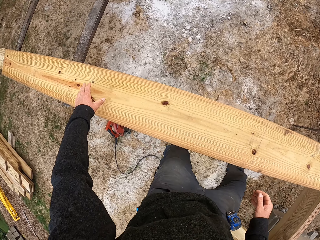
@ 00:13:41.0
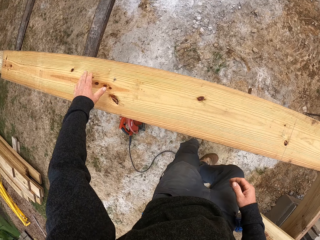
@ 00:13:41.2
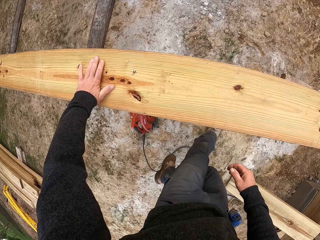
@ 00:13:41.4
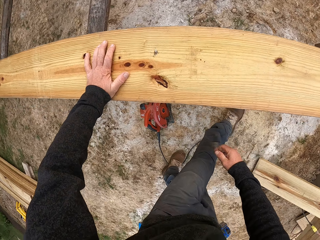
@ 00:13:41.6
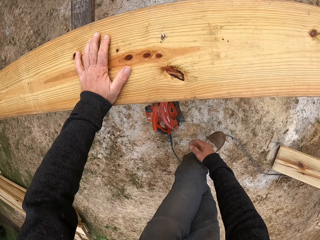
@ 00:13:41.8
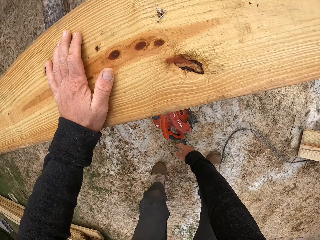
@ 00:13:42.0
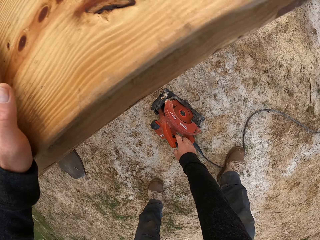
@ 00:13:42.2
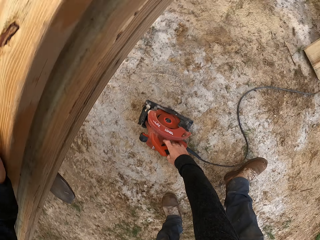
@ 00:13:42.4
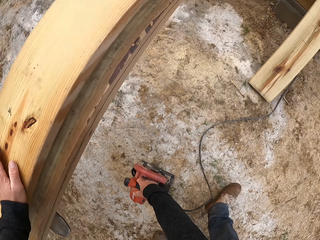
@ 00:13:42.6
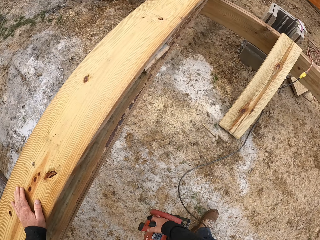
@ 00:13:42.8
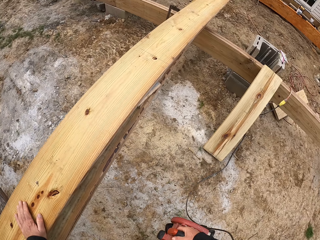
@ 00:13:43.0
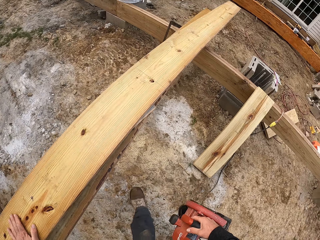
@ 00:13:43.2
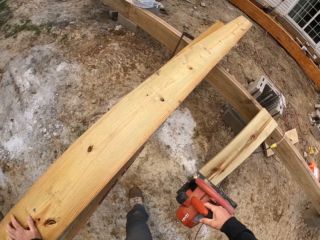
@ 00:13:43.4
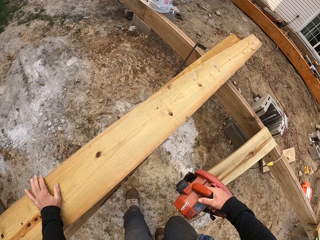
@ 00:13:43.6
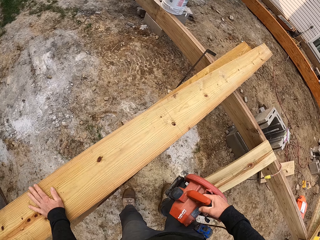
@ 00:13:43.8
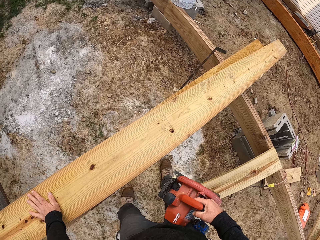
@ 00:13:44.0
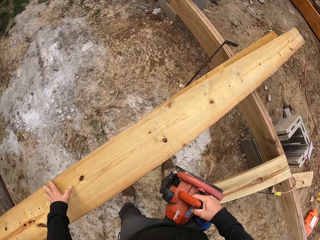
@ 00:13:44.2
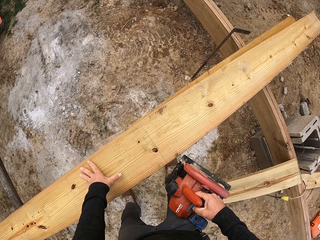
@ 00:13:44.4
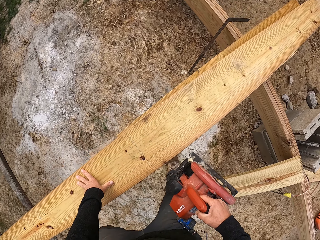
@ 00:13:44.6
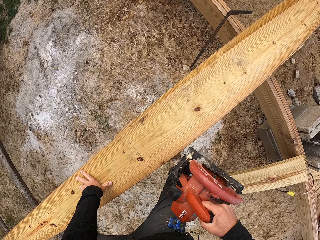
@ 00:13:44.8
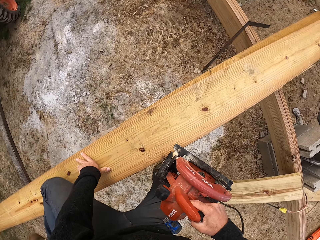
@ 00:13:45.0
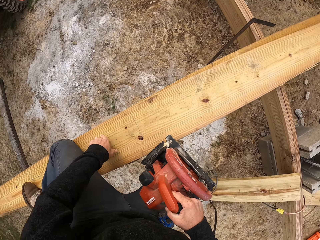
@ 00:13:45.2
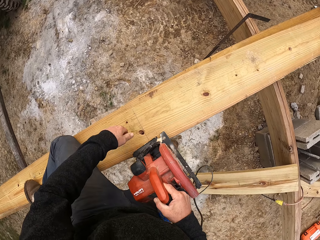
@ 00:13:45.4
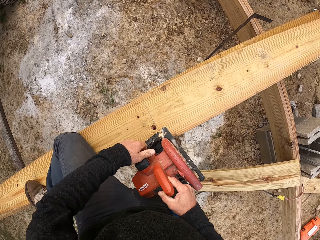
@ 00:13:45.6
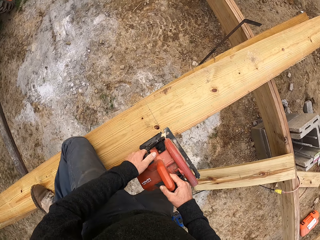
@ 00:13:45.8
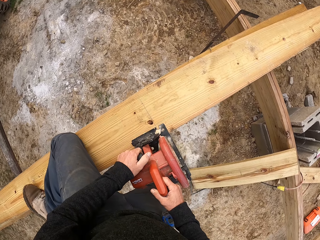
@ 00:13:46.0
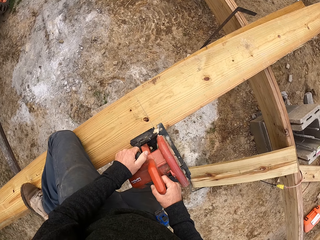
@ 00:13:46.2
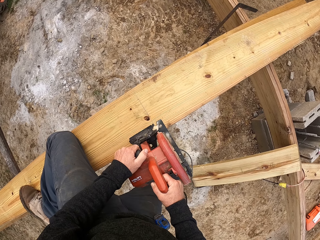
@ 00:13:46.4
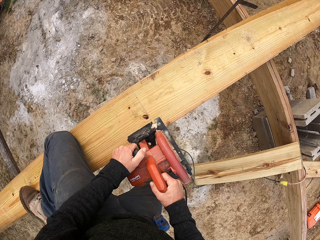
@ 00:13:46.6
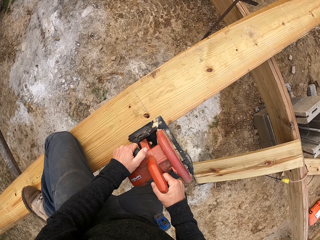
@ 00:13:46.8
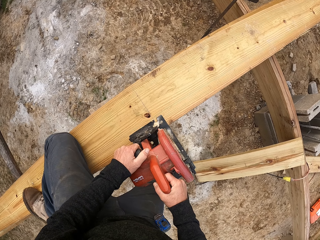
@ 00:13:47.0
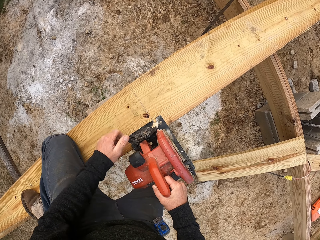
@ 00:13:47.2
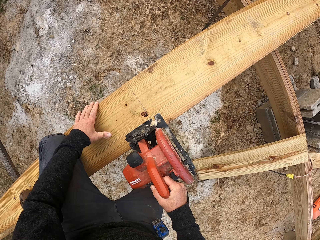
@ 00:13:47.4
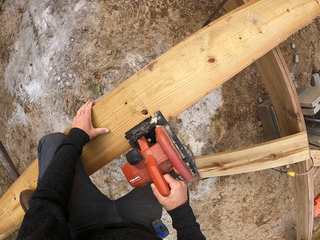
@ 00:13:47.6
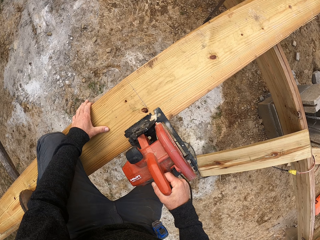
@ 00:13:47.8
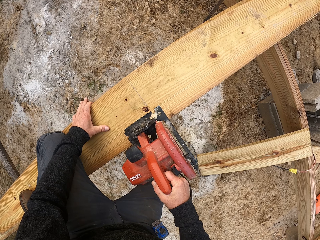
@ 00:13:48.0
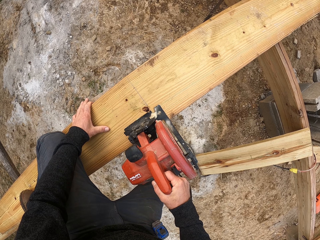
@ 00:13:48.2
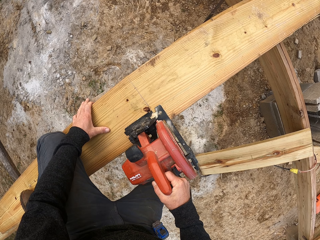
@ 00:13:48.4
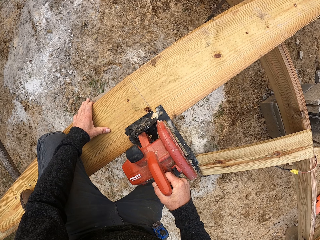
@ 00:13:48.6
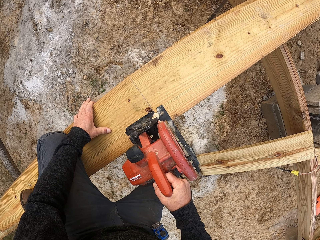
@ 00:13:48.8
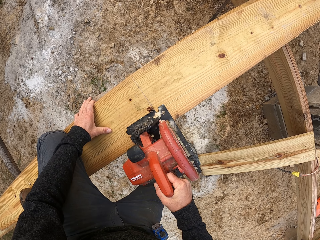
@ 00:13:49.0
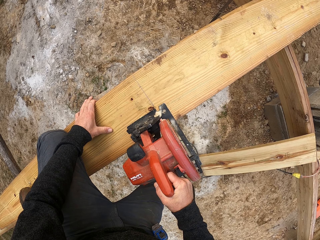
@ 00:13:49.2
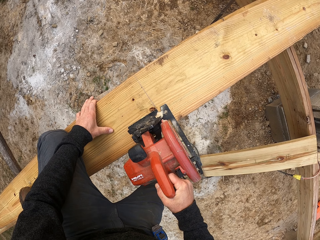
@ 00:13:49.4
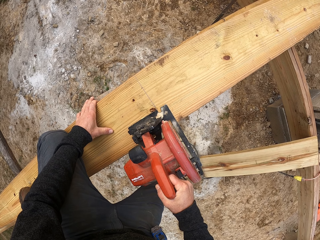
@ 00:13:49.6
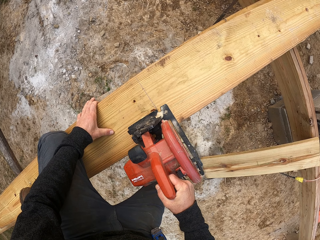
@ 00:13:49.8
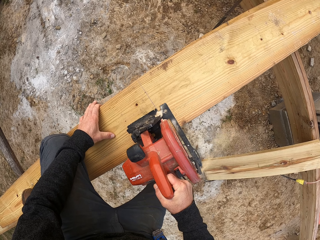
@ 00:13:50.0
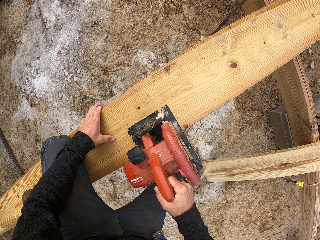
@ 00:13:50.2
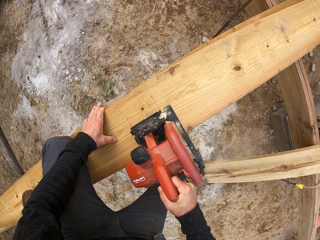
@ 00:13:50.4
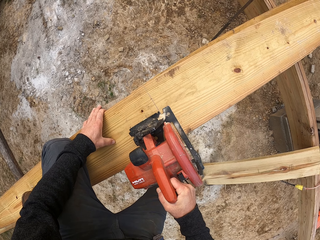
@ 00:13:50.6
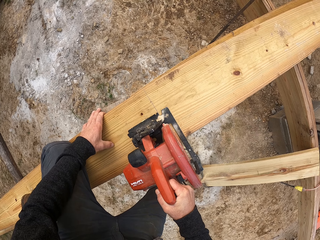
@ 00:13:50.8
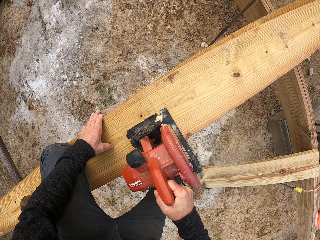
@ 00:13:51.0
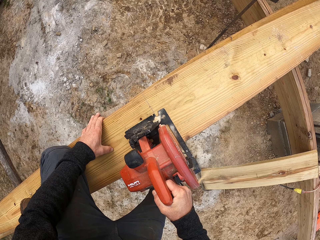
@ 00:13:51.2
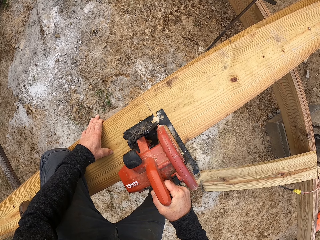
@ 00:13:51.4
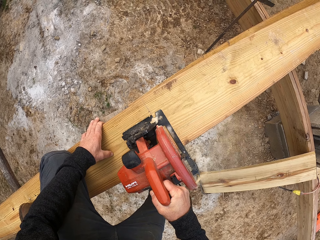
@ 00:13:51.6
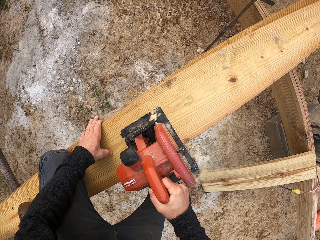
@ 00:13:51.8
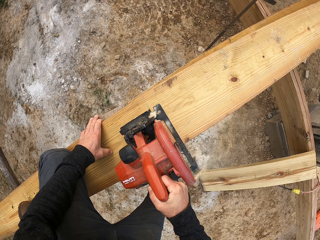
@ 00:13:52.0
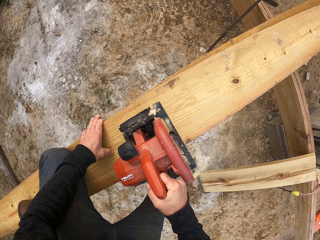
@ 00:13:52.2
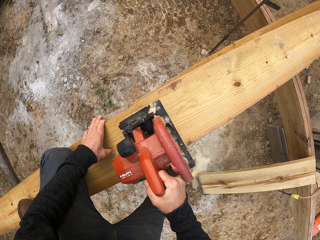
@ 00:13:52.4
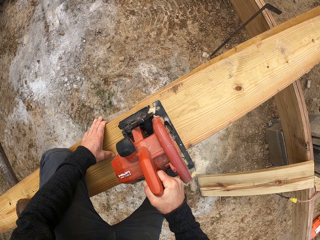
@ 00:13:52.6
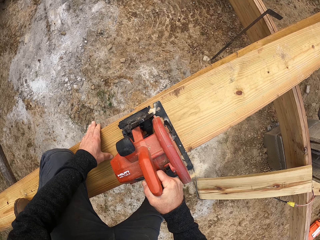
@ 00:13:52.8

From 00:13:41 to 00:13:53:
The camera wearer picks up the circular saw from the ground. They cut the piece of wood with a wood cutting machine. They put a hand on the wood. They cut the wood with the circular saw.

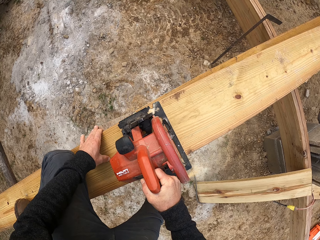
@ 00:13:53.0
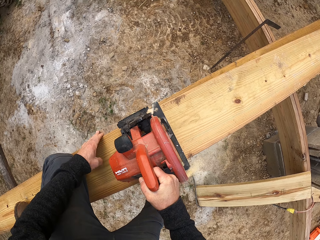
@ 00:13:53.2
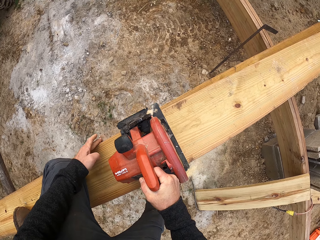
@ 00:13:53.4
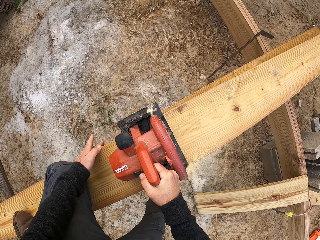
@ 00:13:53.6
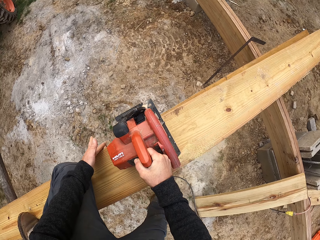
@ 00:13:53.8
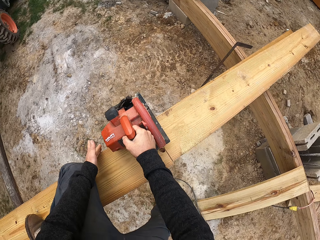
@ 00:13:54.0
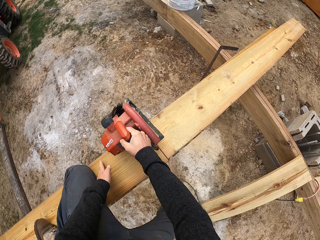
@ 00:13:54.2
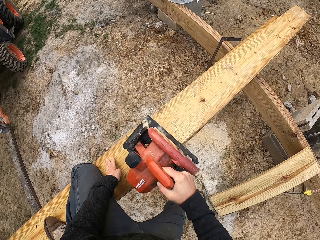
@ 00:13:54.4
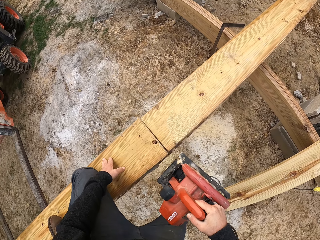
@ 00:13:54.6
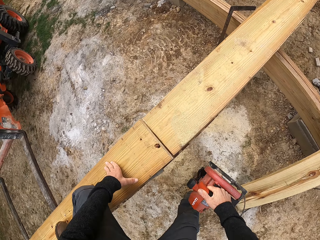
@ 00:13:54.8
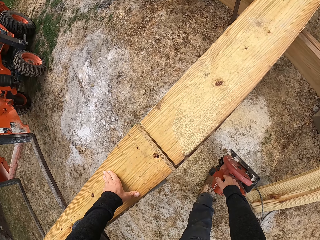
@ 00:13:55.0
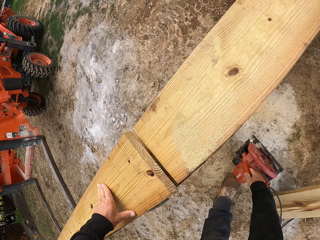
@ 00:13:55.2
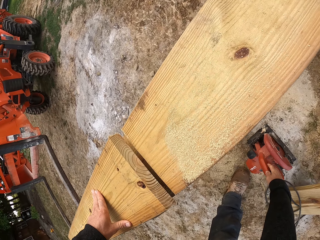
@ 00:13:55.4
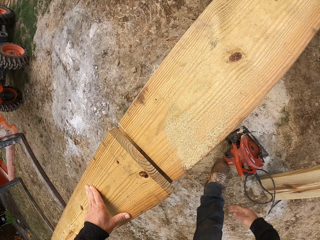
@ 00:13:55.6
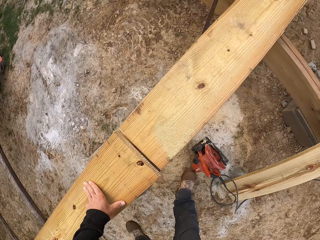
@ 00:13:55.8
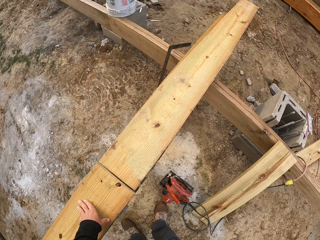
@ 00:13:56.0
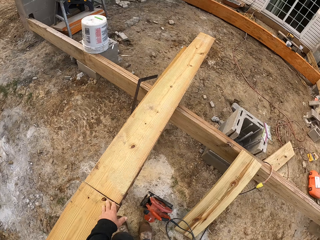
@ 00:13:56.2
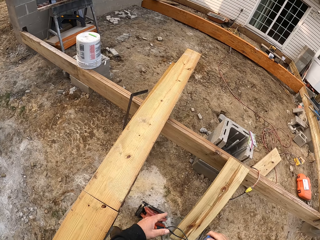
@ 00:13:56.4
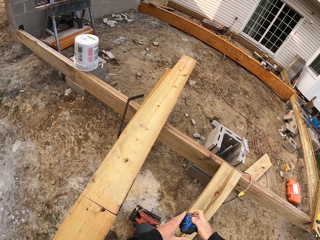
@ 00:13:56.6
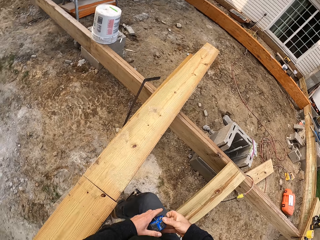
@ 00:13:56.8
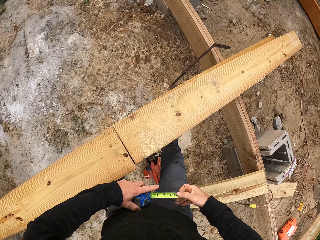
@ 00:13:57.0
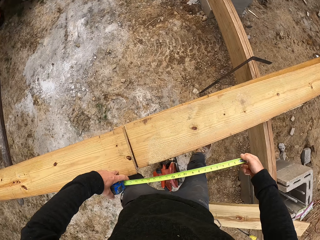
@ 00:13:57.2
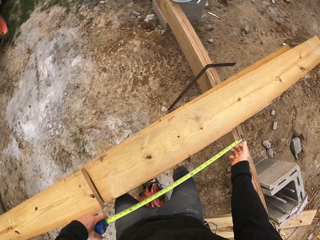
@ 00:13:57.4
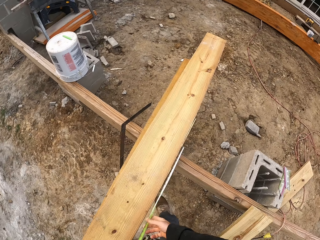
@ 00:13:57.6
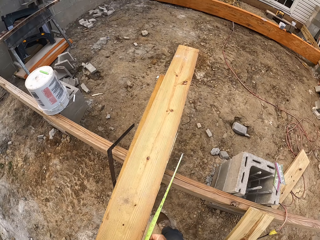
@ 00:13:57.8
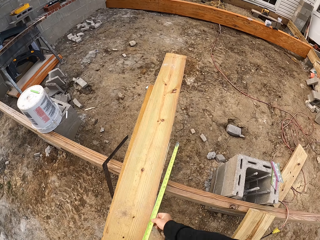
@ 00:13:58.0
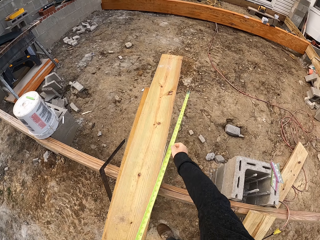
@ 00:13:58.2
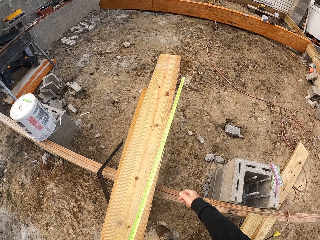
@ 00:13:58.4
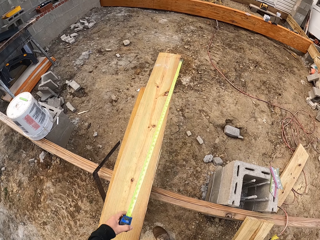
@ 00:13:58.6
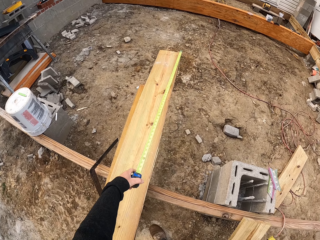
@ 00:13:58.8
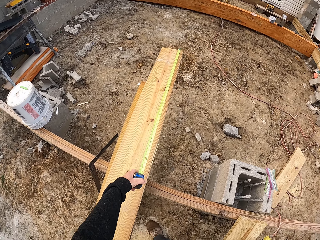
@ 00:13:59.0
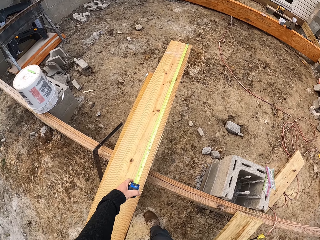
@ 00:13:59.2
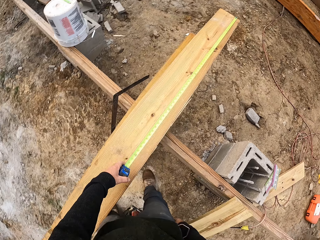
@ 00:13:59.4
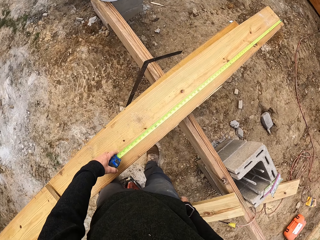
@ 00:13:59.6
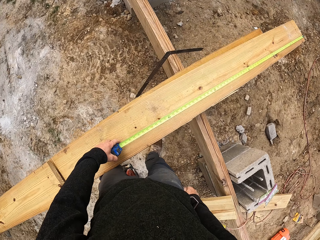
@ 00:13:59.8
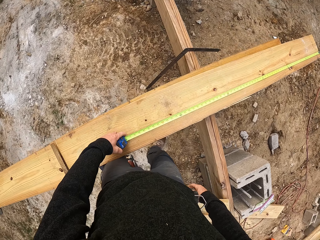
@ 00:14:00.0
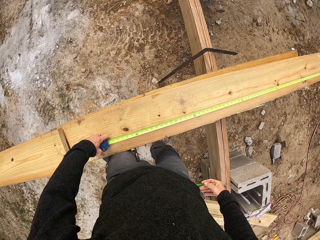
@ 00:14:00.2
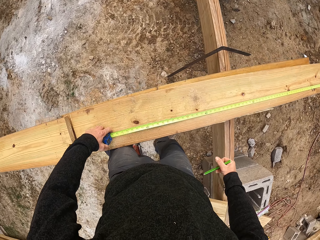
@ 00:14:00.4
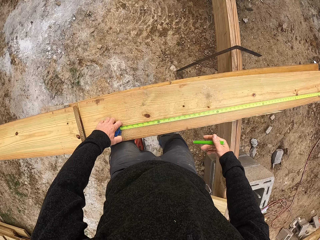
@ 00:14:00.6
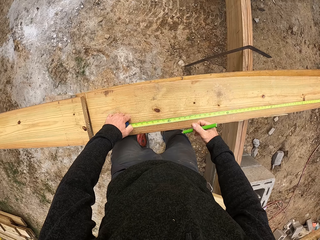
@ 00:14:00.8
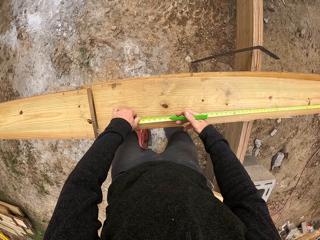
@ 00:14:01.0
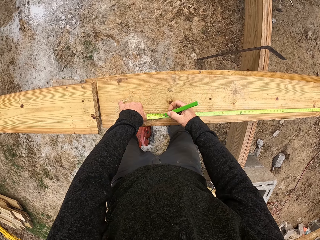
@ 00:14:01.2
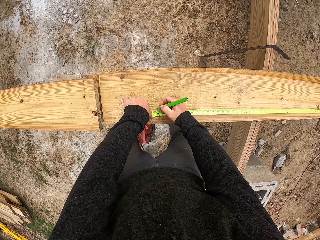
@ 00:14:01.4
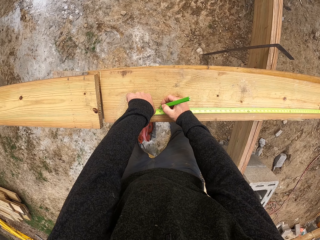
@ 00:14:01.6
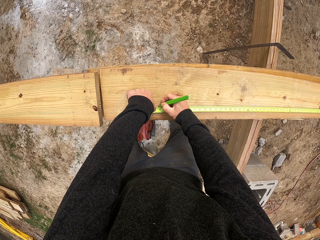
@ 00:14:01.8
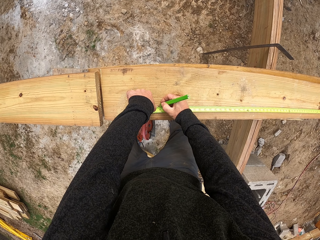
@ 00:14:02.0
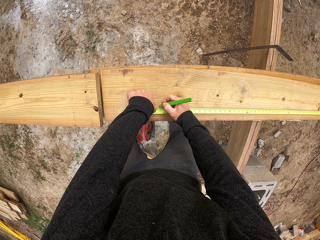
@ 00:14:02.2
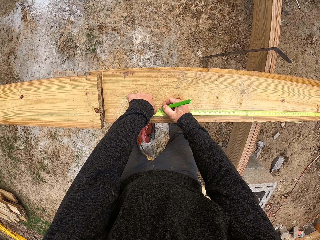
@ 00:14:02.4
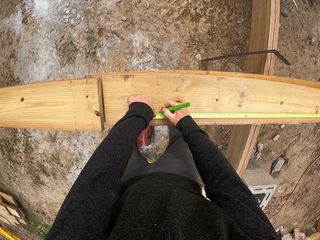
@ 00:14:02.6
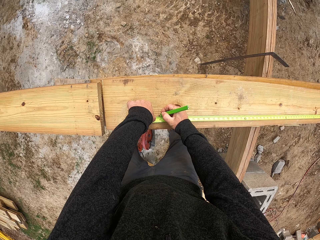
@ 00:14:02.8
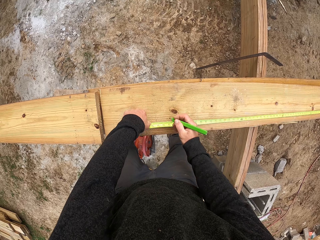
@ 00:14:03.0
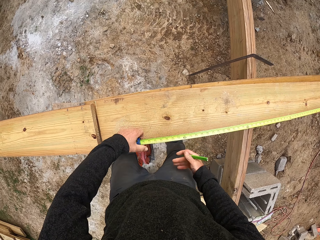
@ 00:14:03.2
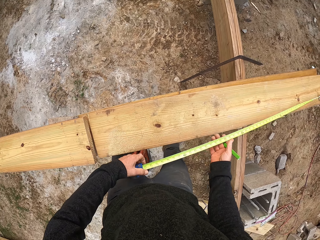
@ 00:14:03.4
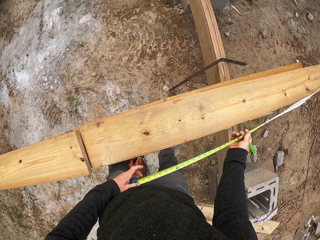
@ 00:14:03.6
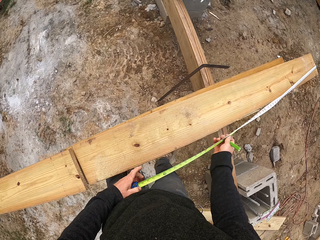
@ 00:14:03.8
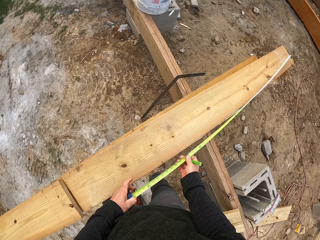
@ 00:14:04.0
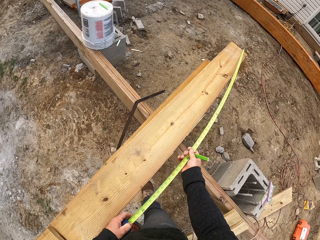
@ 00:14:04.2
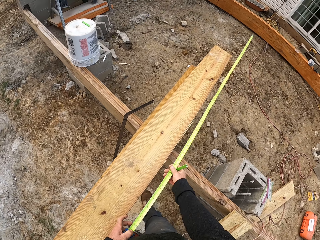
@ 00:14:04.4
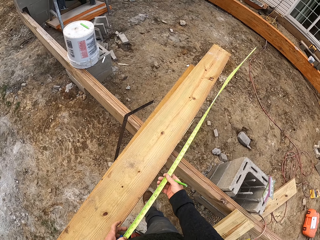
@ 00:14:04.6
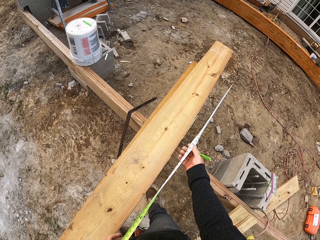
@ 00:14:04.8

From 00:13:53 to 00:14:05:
The camera wearer puts the wood cutting machine on the ground. They take a tape measure. They open the tape measure. They measure the piece of wood with the tape measure. They write on the piece of wood with a pencil.
